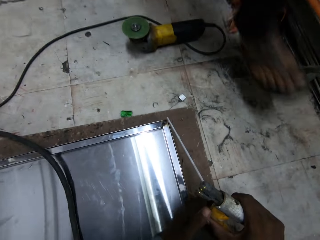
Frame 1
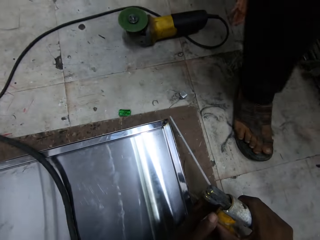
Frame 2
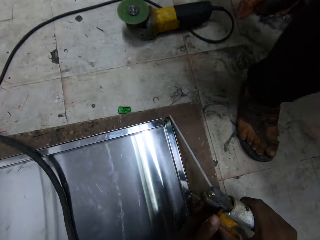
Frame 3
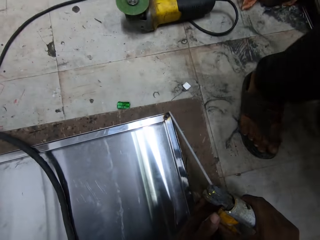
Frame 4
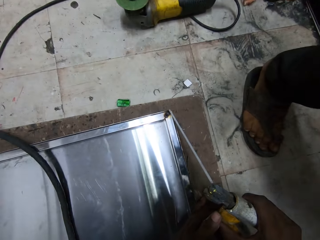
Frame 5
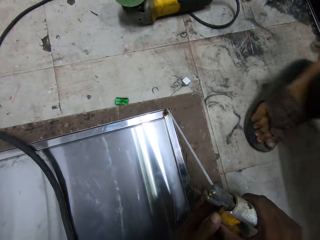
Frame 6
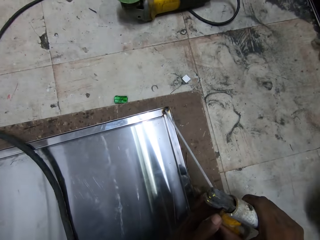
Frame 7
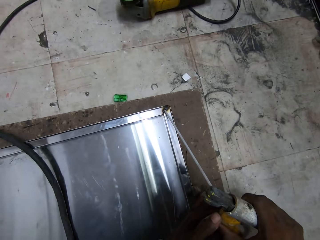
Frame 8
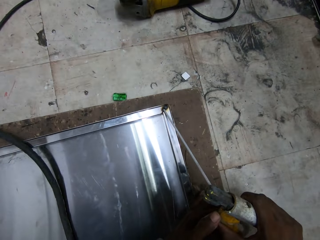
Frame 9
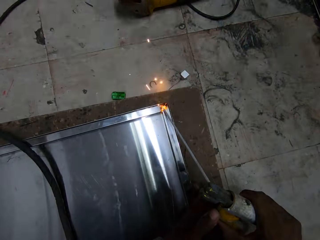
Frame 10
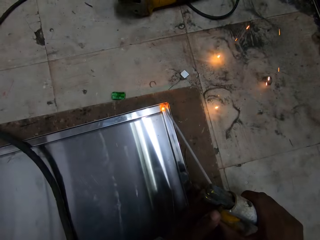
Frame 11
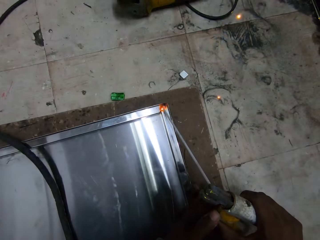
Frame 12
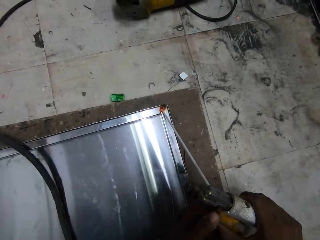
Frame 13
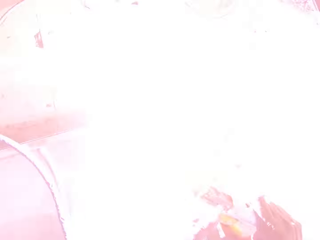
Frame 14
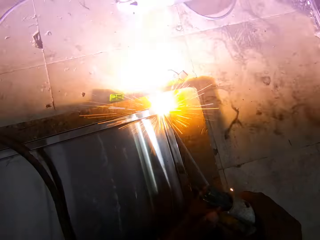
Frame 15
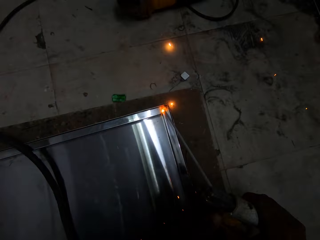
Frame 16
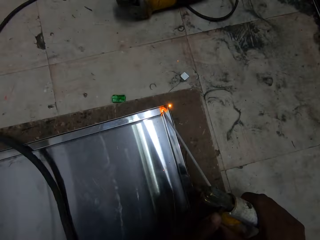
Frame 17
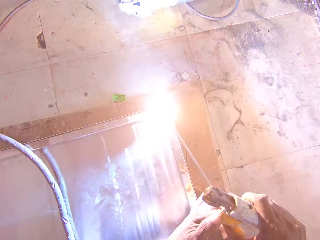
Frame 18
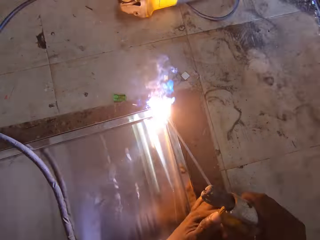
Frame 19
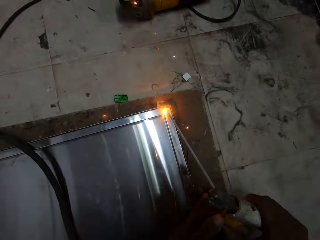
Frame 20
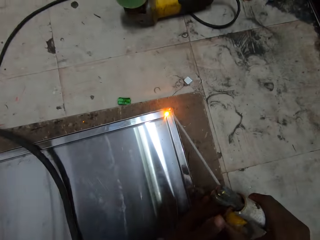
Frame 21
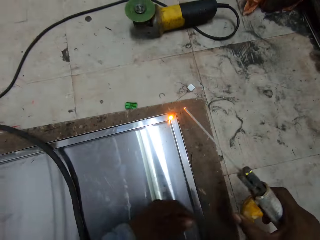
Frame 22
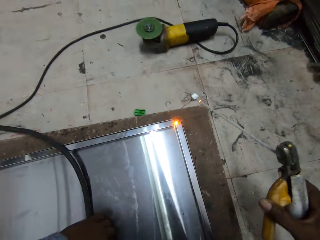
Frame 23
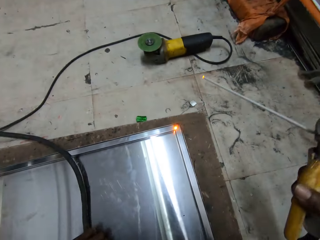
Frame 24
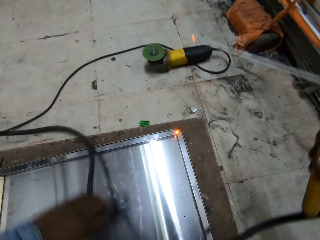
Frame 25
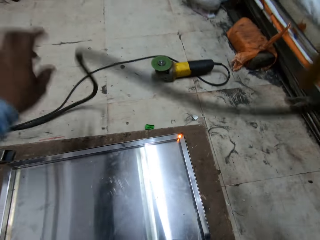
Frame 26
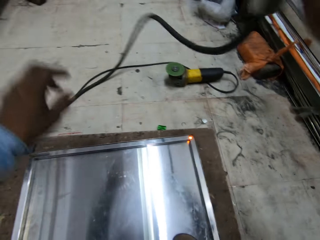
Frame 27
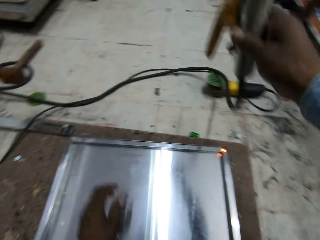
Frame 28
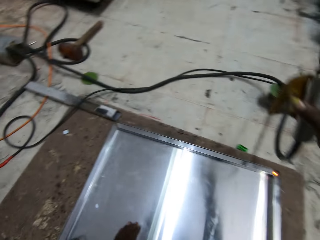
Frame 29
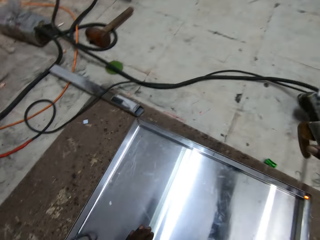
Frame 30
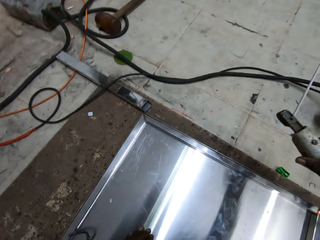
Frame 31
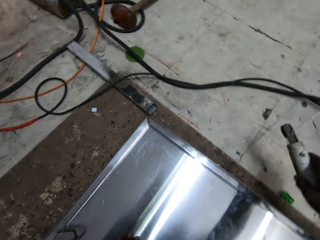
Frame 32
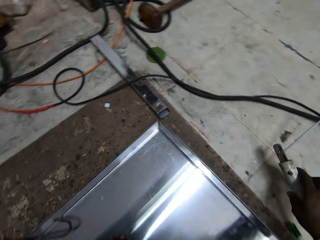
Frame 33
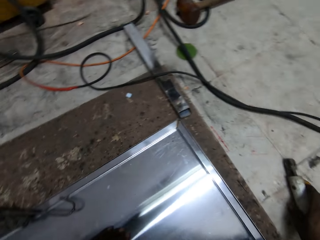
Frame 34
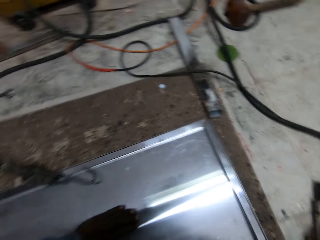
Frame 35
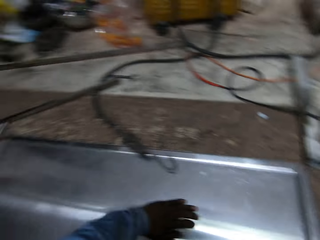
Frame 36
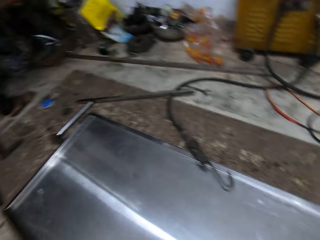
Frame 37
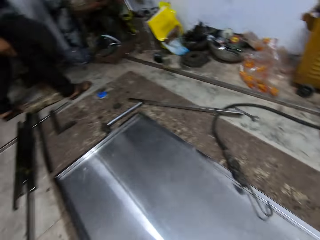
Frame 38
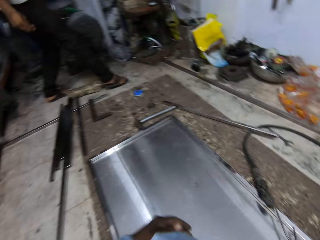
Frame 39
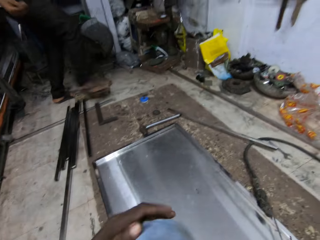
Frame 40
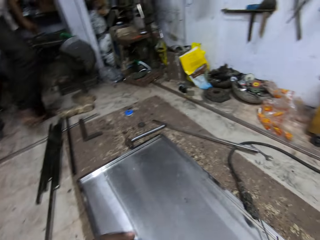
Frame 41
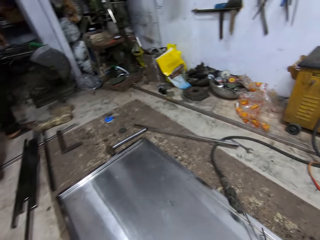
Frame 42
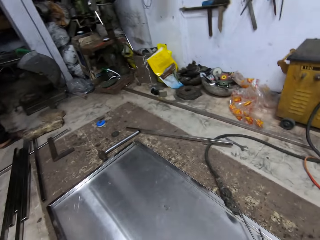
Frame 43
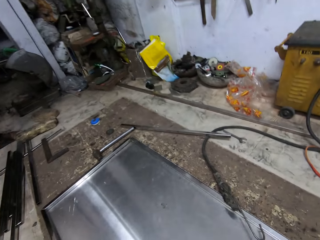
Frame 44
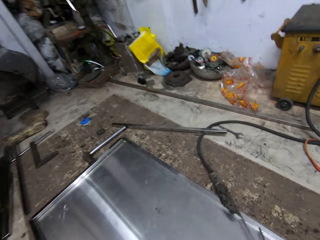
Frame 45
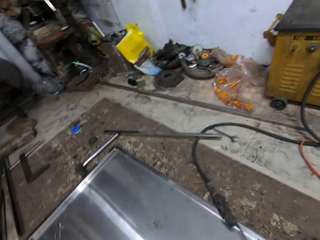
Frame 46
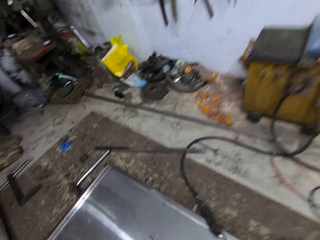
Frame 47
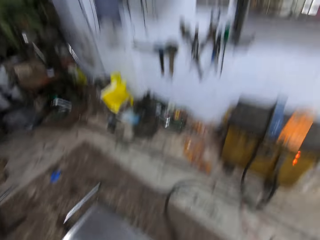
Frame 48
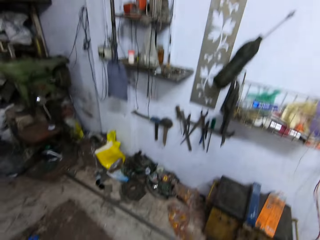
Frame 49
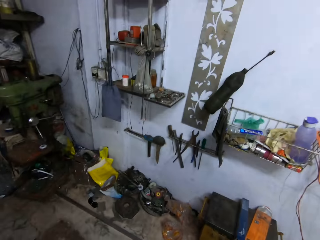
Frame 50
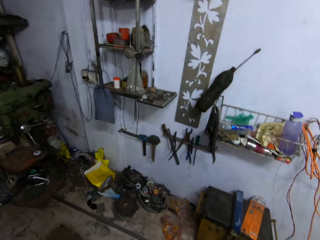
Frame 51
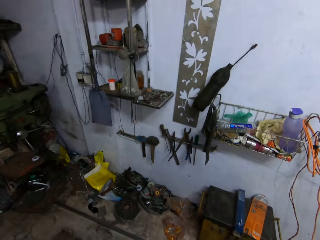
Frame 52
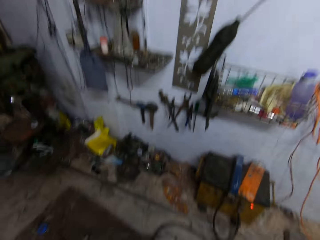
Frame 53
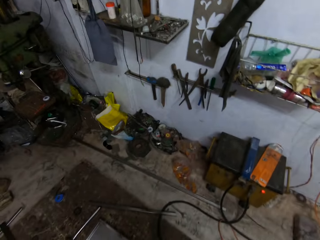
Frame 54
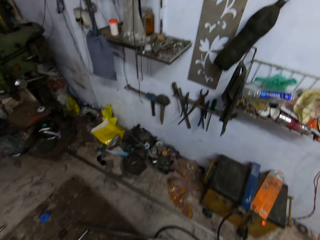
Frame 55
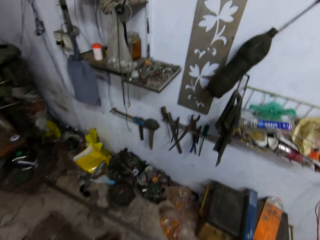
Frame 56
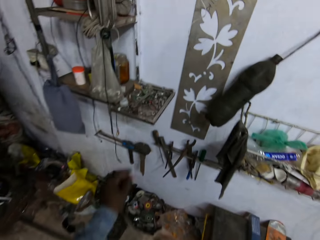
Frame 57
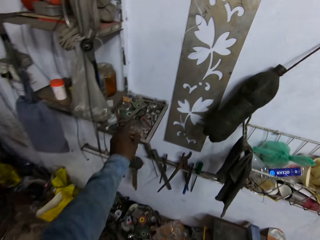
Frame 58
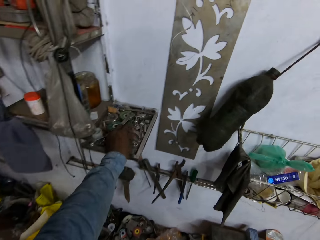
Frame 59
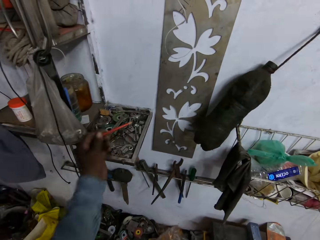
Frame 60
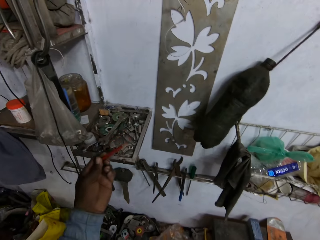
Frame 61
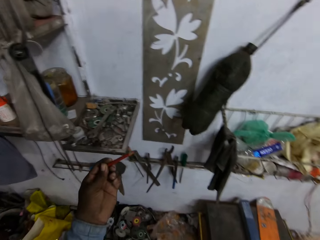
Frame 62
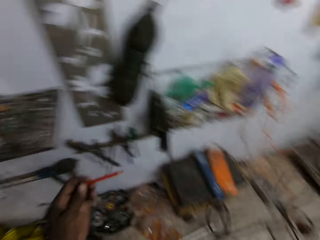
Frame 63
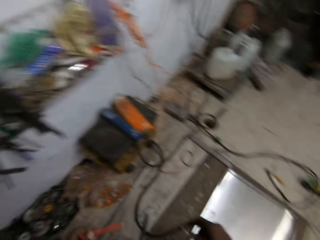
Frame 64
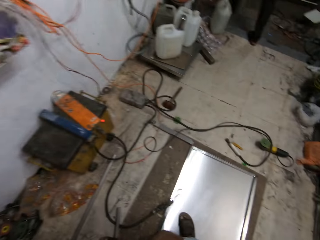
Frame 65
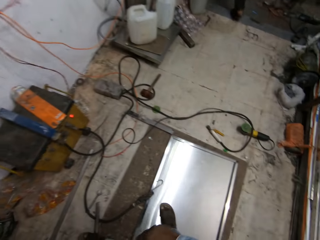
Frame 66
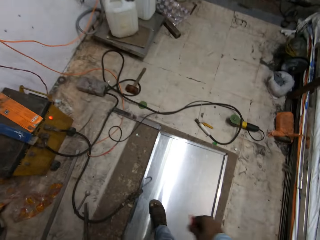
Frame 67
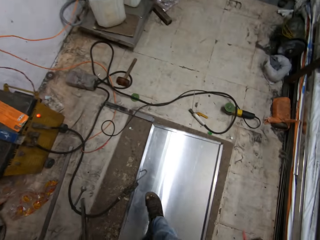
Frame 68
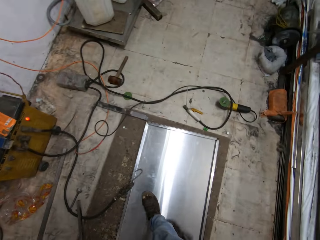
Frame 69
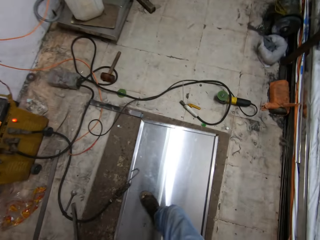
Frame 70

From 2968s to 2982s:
A man walks past the camera wearer. The camera wearer welds the edge of the metal frame on the metal door surface with the welding machine in his right hand. He throws the cable of the welding machine on the floor with his left hand. He places the welding machine on the floor with his right hand. He walks around. Another man walks in the workshop. The camera wearer looks around. He picks up a pencil from a hanging table with his left hand.

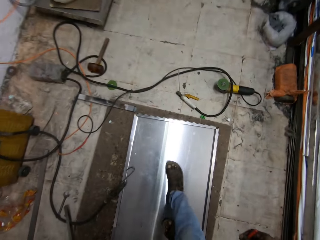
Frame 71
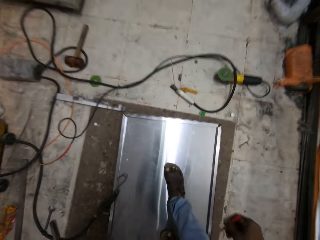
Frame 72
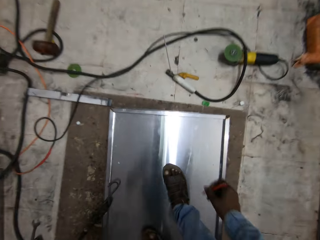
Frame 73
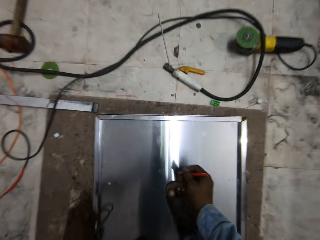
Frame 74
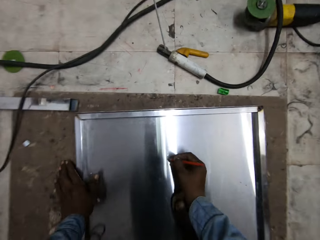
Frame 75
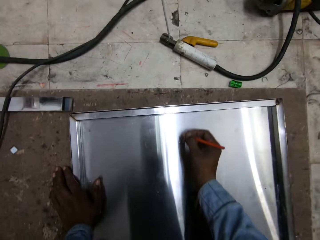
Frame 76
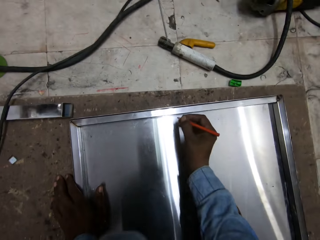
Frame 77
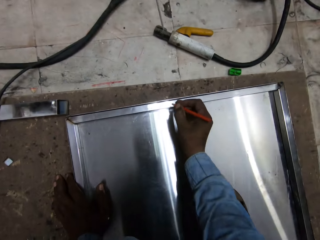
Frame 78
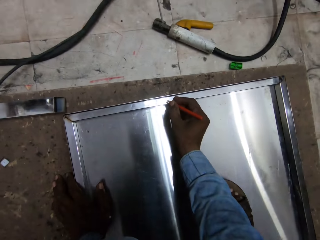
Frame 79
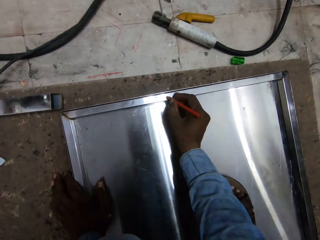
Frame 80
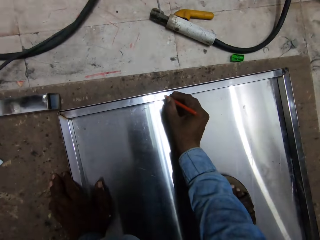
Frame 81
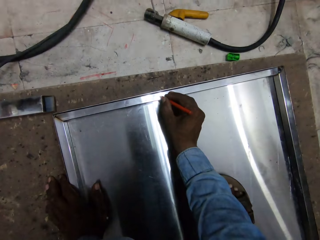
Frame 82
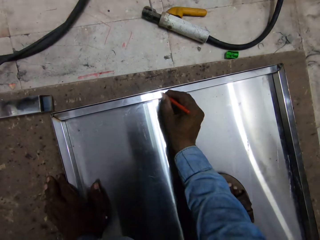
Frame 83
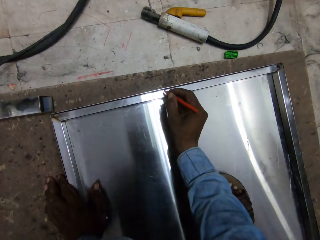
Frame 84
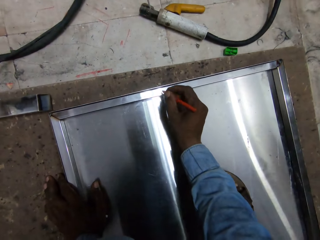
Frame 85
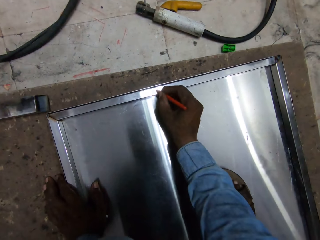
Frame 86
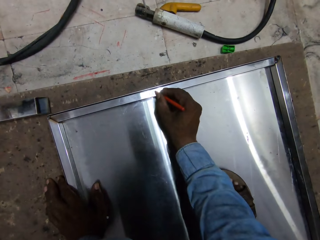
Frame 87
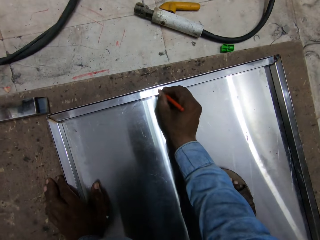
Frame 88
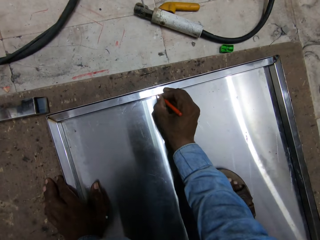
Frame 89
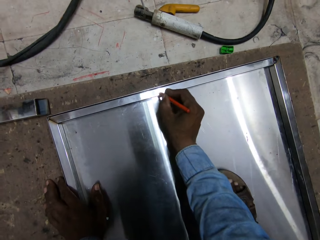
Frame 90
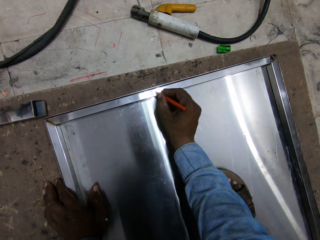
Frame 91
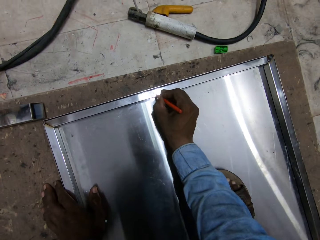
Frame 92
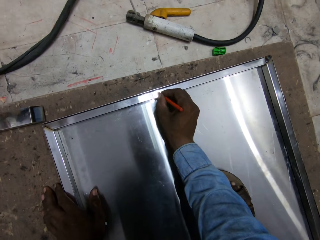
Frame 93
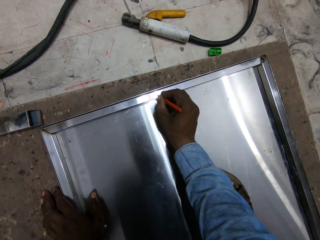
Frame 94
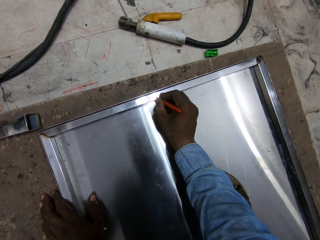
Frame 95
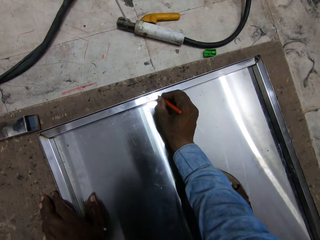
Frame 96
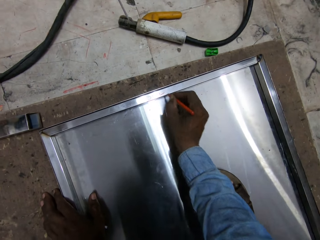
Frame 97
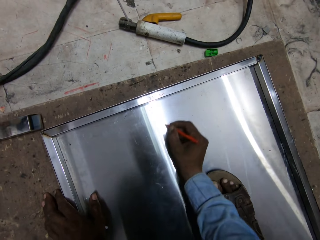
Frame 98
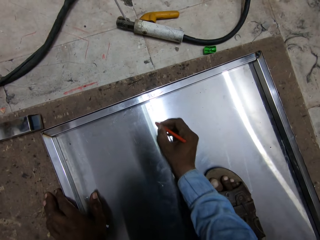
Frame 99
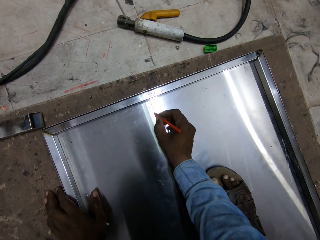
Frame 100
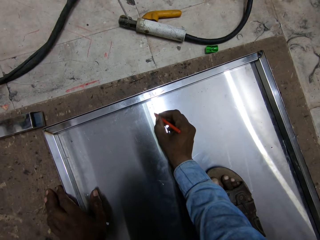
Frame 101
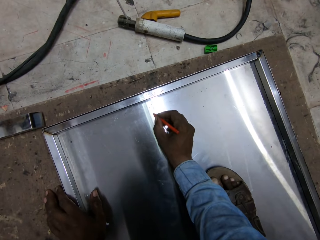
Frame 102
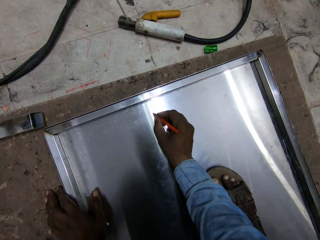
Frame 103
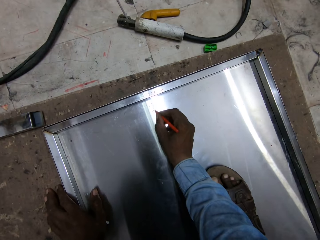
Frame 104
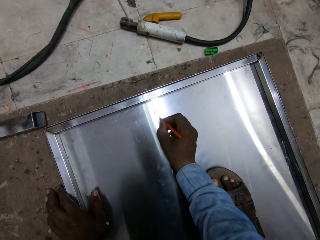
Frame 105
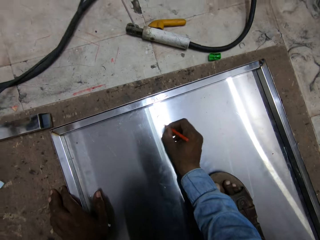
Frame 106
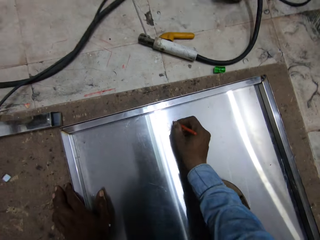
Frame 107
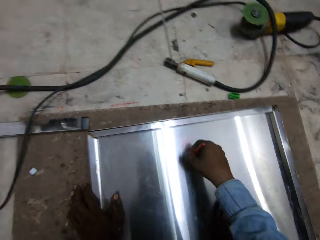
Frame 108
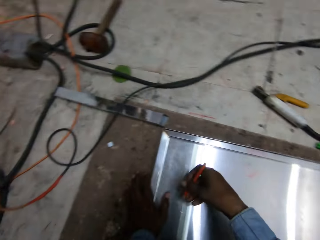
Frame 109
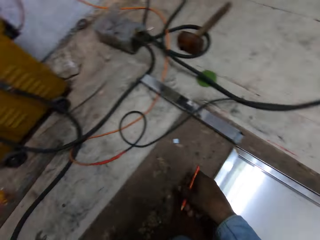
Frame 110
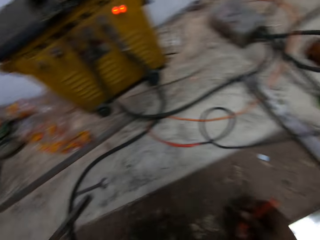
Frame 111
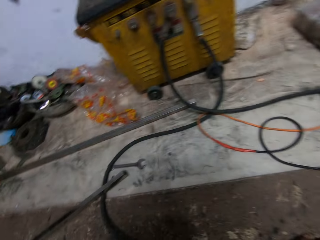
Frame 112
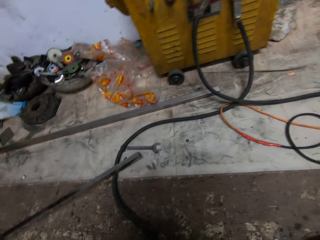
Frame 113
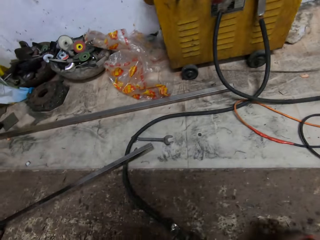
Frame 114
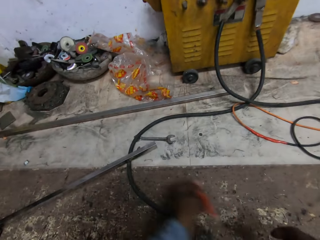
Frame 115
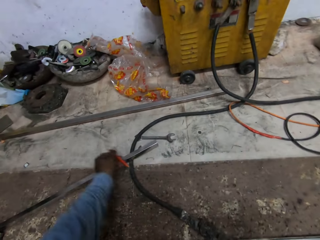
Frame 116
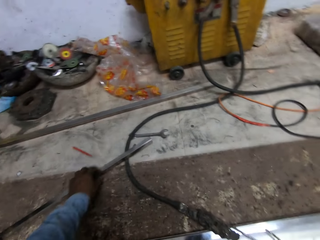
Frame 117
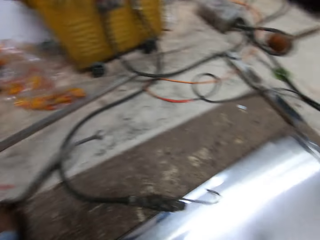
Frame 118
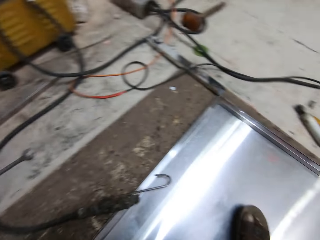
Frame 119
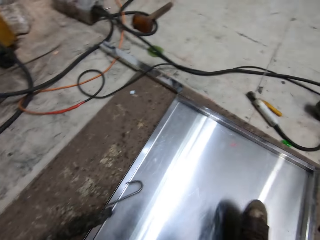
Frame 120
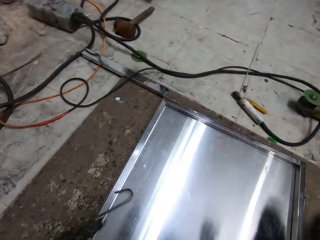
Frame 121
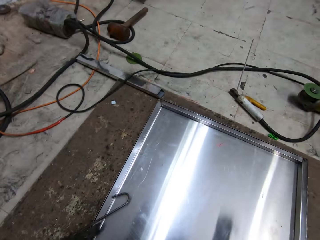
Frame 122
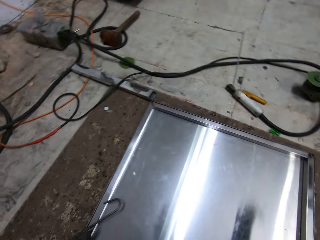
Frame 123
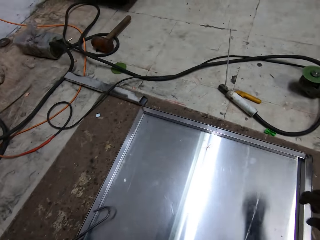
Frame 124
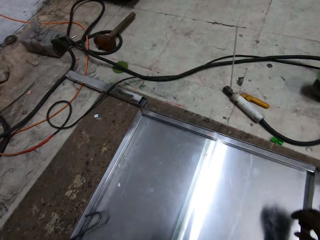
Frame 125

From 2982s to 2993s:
The camera wearer places his left hand on the flat metal frame and on the metal door surface. He writes on the flat metal frame with the pencil in his right hand. He drops the pencil in his left hand on the ground. He throws the metal.
